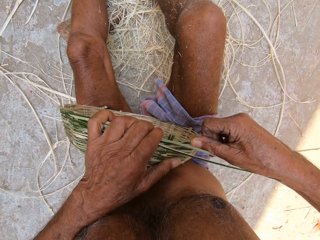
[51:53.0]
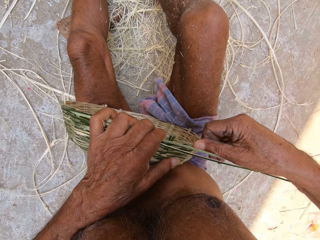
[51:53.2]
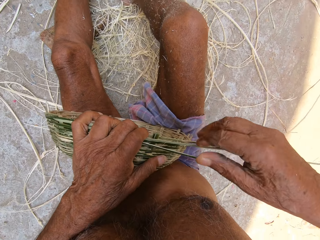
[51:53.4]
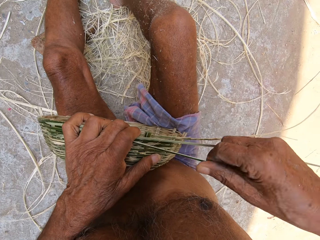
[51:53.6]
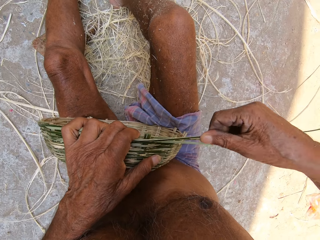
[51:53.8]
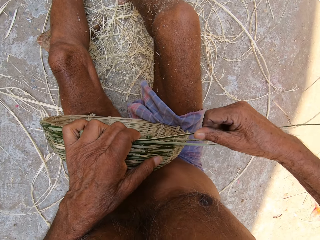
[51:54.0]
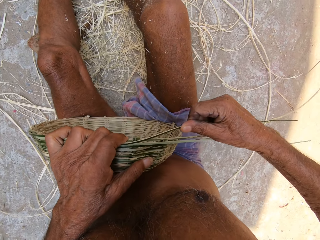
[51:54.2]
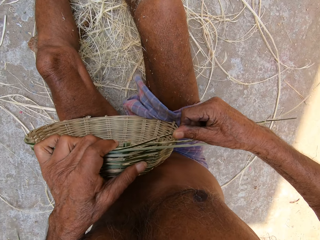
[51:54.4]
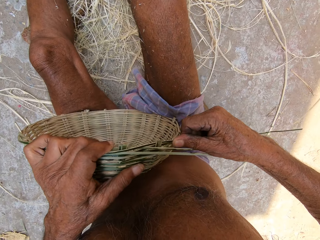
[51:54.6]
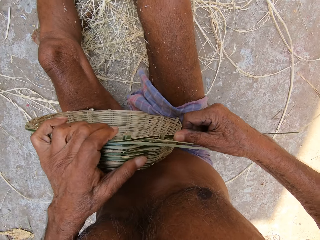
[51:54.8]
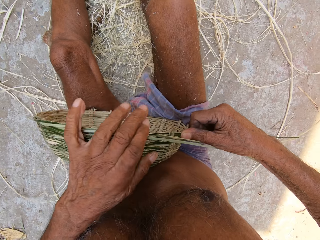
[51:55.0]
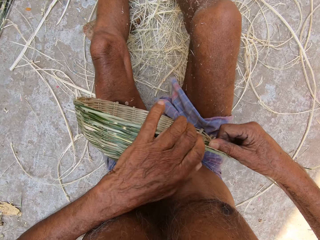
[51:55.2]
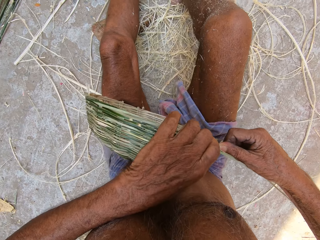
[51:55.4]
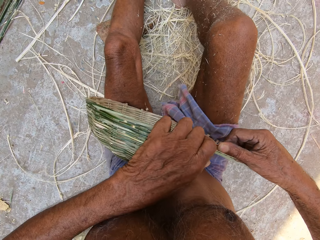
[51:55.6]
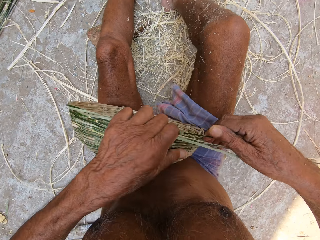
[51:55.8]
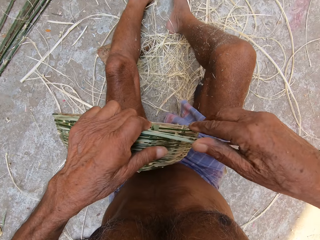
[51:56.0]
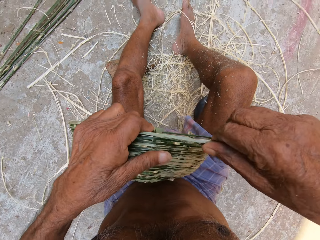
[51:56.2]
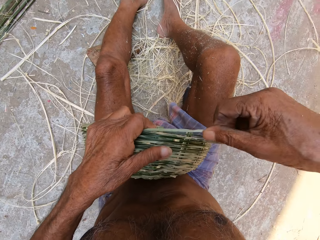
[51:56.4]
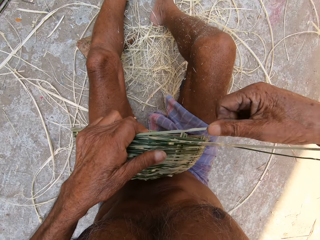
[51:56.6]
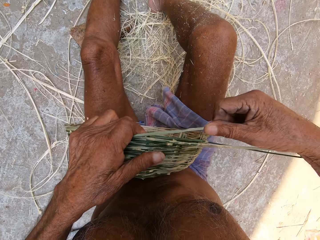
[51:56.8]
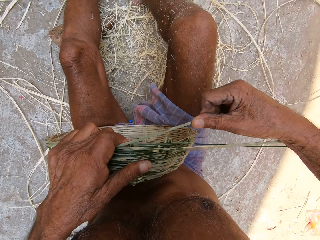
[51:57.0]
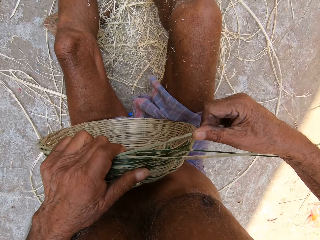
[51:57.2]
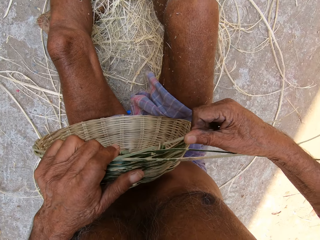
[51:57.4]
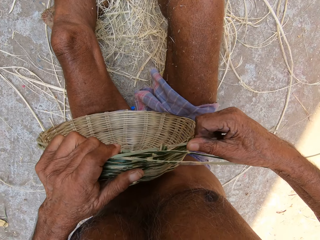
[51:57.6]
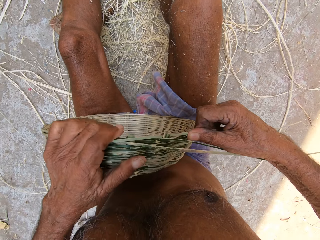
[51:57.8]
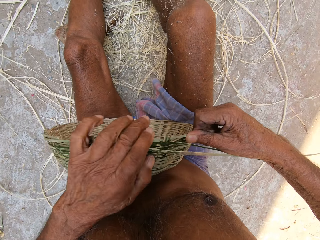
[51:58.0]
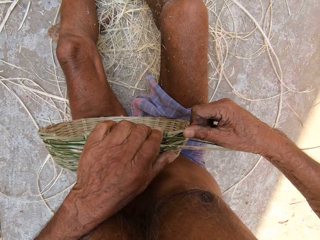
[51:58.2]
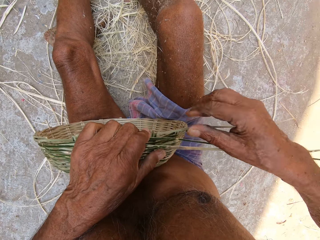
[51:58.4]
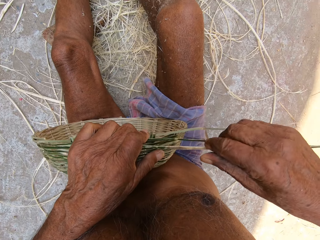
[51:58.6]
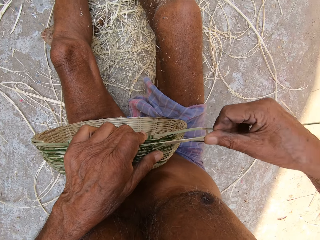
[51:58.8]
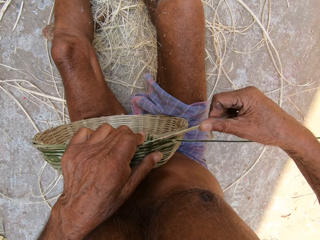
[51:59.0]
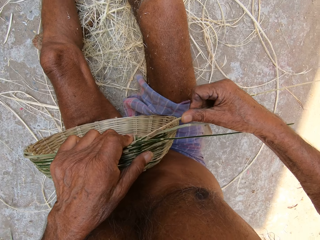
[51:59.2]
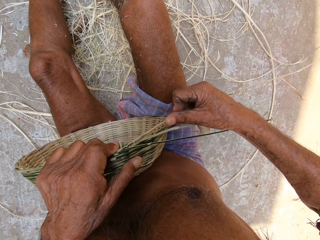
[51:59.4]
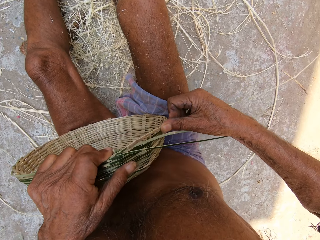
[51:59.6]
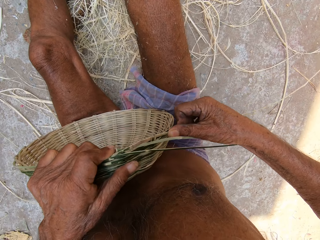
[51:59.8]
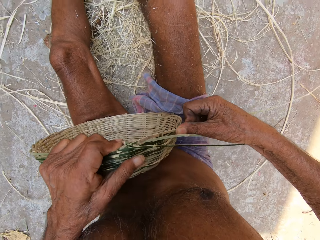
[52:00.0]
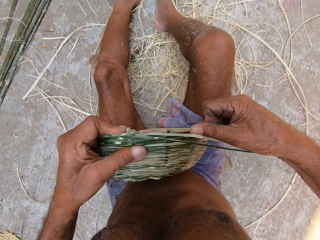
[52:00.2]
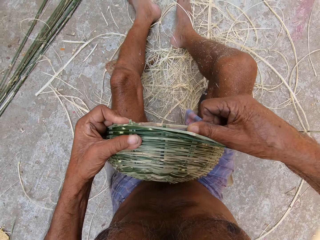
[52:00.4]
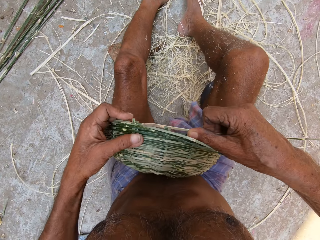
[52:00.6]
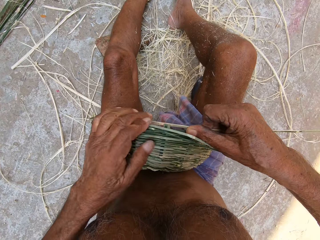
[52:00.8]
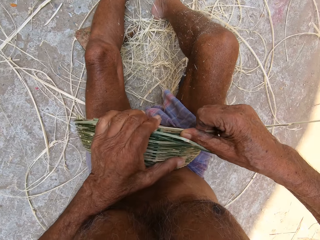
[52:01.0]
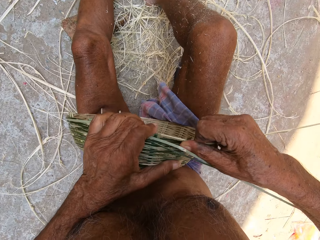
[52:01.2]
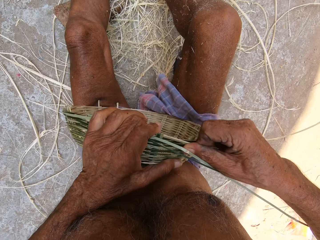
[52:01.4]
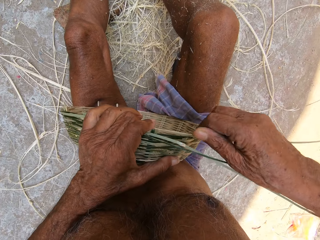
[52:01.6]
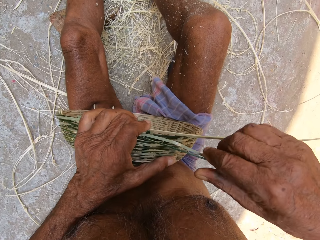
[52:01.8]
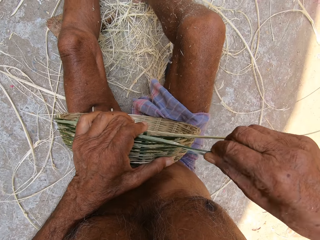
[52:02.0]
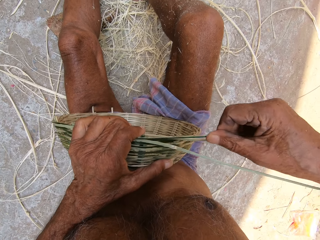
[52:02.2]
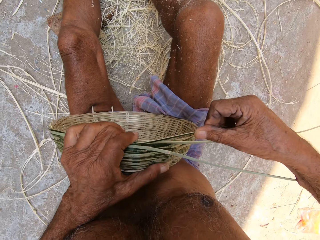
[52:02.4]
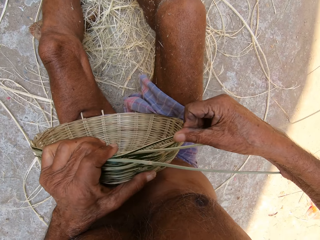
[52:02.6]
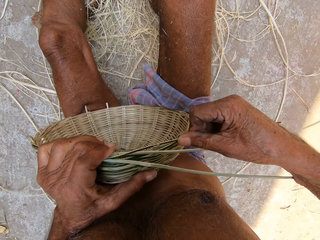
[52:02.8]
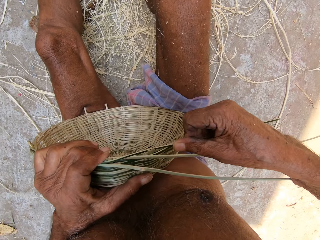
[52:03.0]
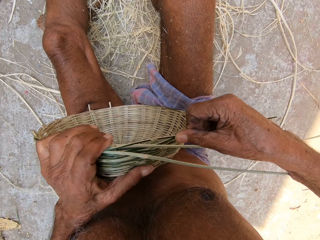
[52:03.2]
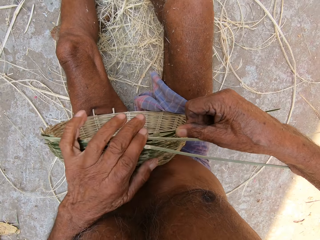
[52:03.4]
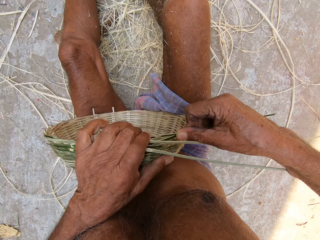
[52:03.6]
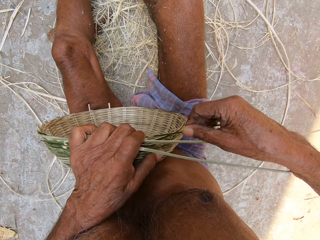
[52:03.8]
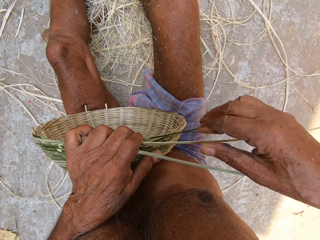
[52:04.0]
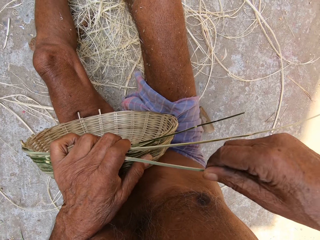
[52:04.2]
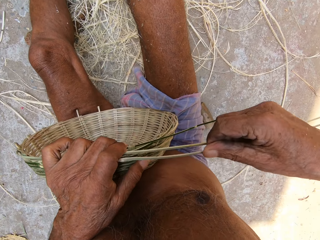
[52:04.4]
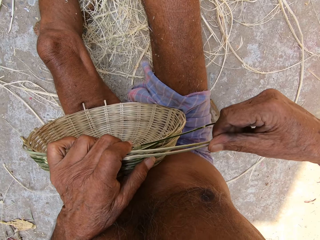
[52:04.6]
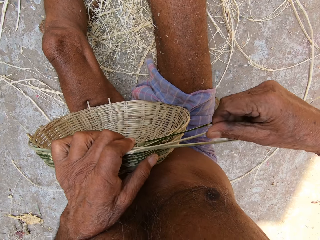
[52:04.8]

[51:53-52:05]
The camera wearer turns the basket with his hands. He weaves the basket with the bamboo strips. He turns the basket with his hands. He weaves the basket with the bamboo strips.

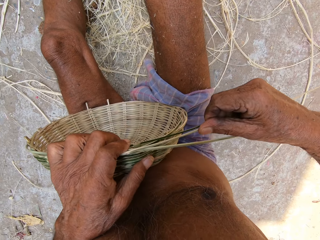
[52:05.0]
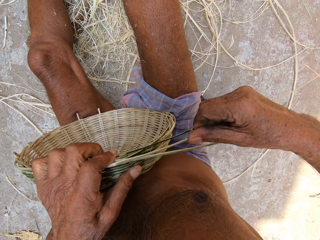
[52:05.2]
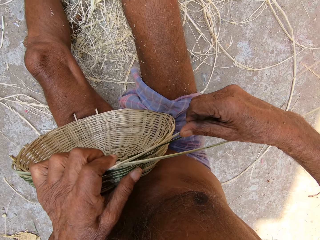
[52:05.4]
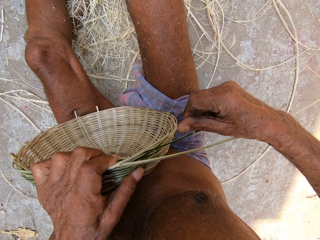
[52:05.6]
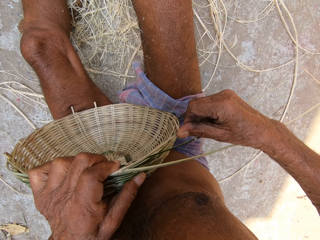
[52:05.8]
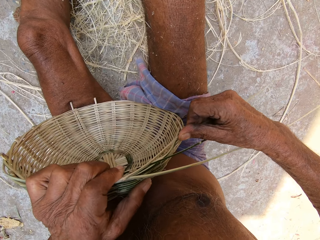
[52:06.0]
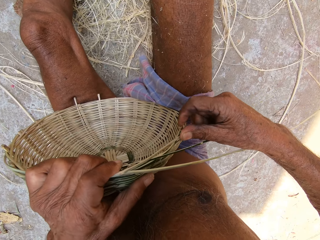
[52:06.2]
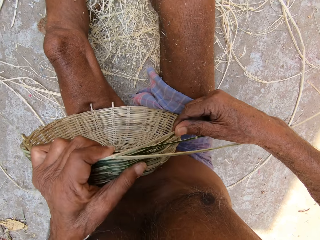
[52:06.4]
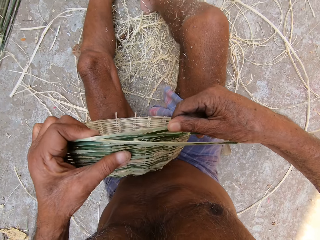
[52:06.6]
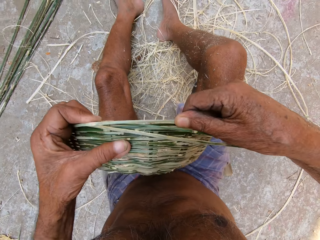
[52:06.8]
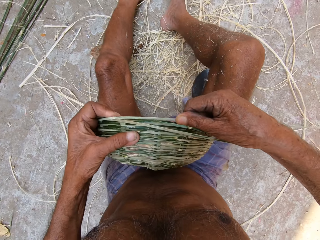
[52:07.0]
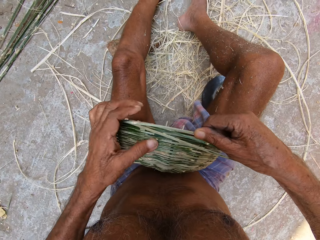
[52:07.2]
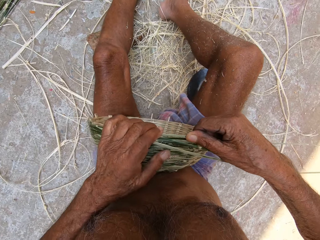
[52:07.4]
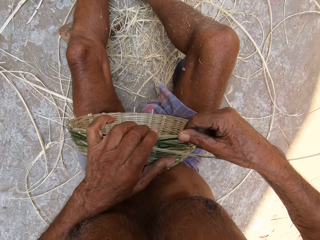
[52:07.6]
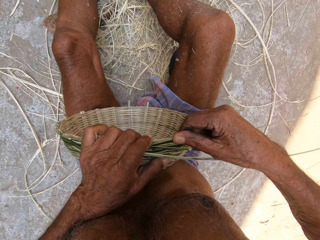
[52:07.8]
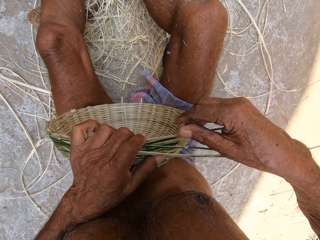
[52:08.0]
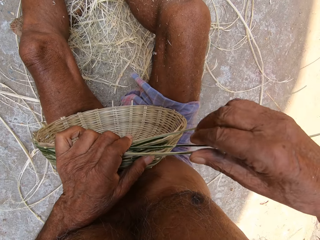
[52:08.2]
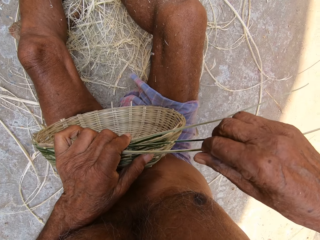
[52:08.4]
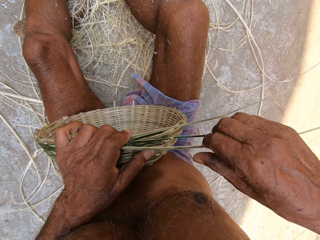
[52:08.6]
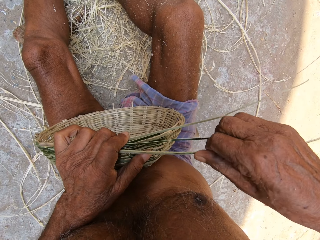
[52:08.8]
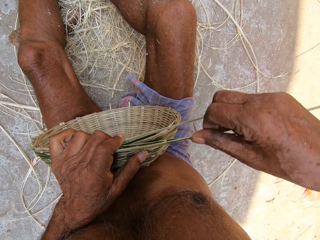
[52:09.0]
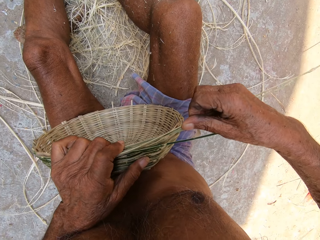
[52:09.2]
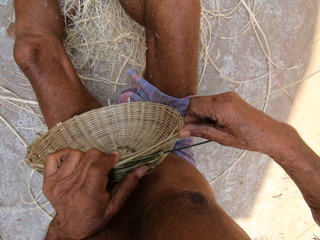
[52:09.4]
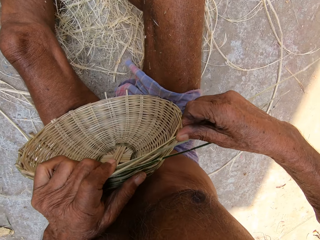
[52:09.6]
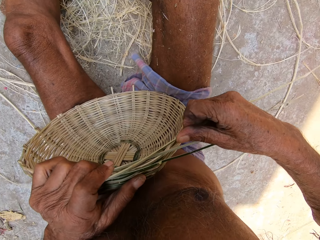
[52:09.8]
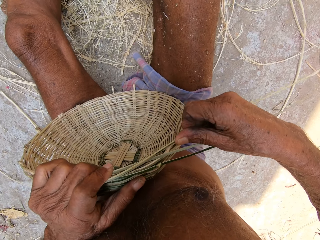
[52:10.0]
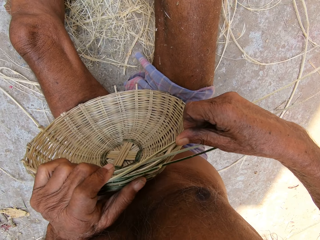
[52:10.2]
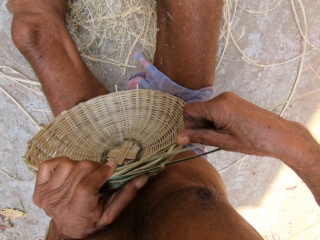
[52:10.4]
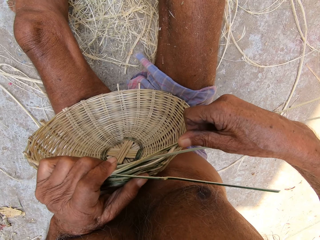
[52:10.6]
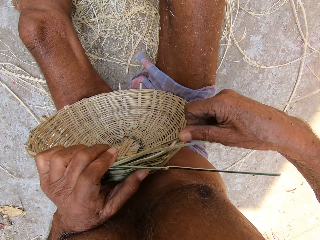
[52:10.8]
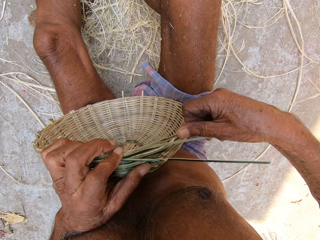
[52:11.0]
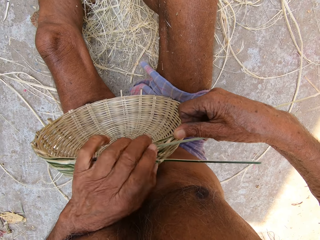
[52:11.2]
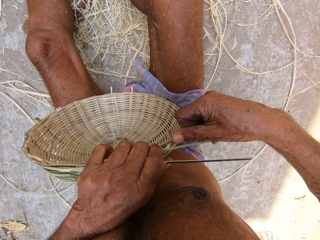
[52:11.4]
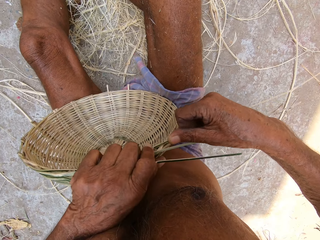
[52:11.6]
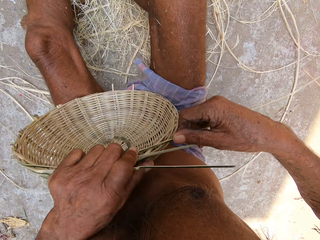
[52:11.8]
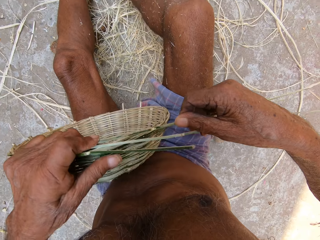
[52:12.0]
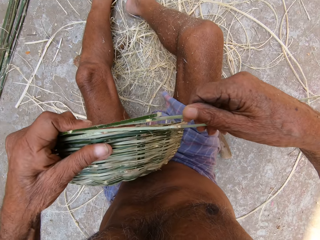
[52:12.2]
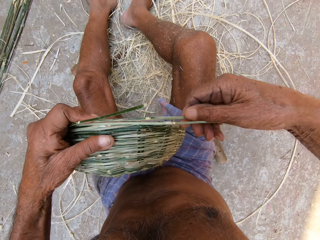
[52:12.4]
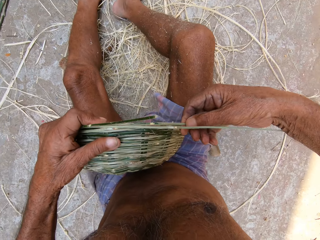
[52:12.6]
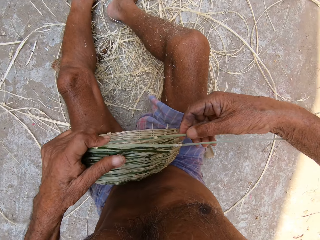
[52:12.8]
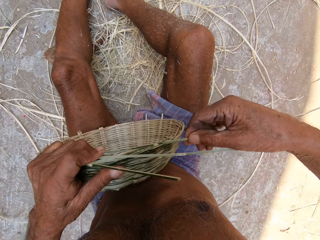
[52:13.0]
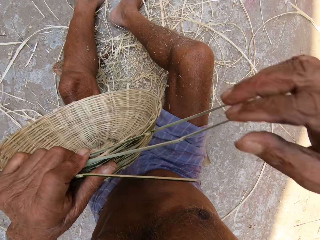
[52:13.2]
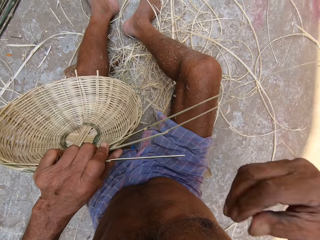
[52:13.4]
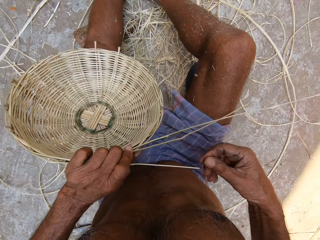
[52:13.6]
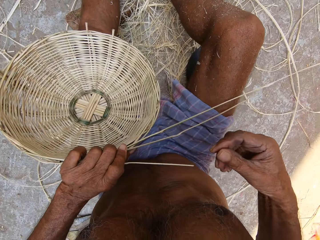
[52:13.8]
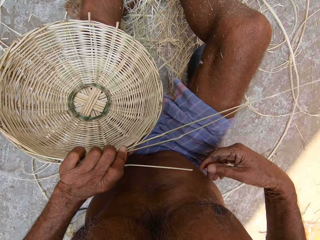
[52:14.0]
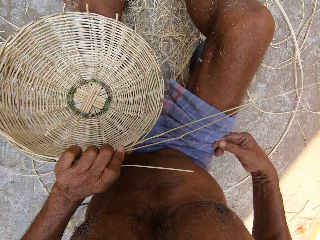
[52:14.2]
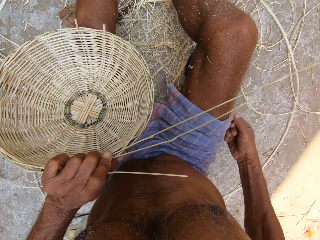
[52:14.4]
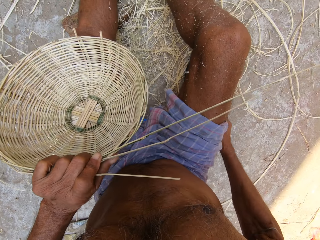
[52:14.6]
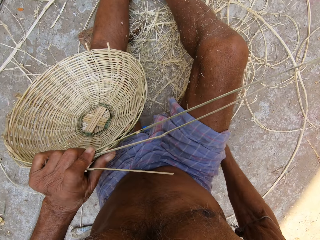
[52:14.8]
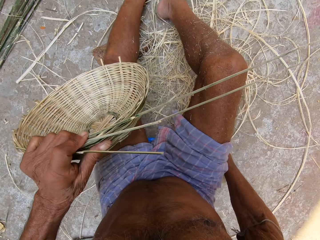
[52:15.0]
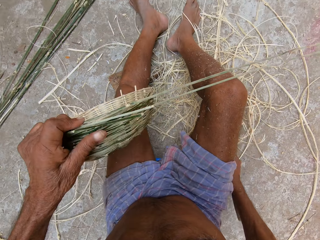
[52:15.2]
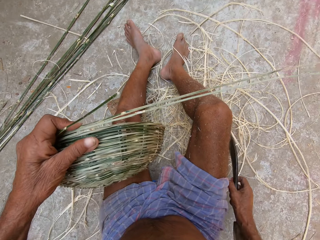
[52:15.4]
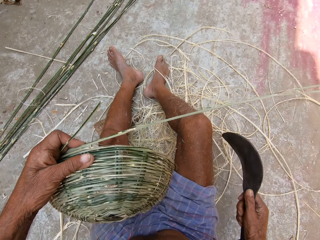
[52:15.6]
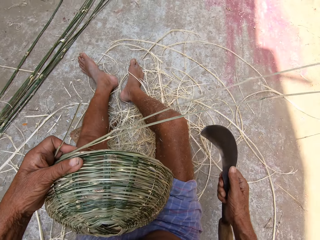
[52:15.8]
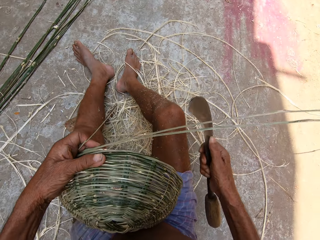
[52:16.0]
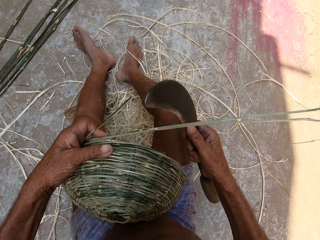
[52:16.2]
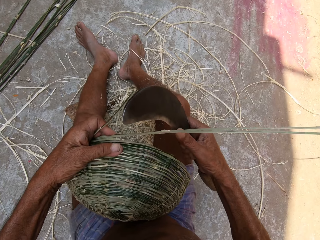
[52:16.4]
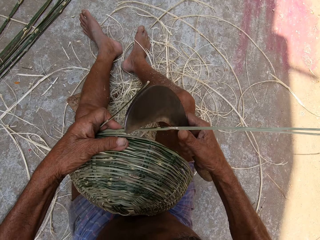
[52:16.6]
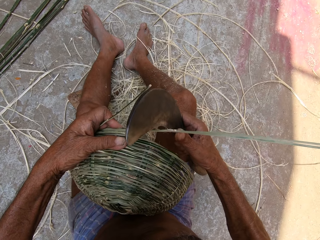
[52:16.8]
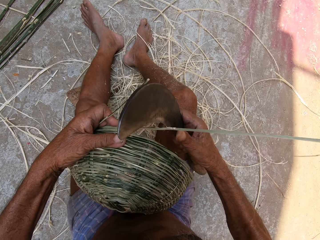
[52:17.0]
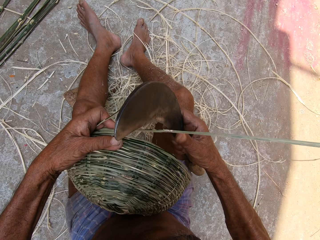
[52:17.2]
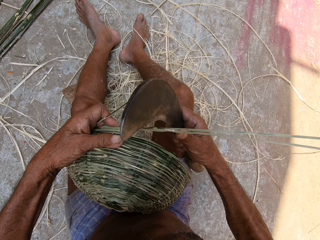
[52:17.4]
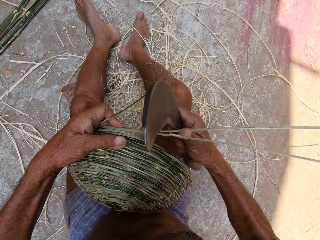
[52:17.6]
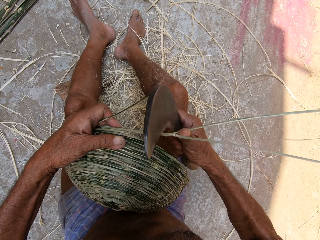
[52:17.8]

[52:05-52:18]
The camera wearer turns the basket with his hands. He weaves the basket with the bamboo strips. He picks up the sickle from the floor with his right hand. He cuts the bamboo strip with the sickle in his right hand.
